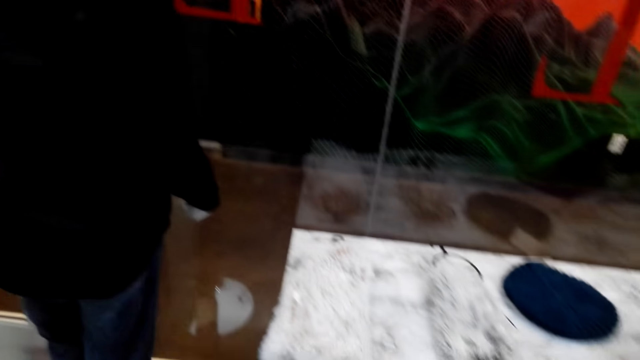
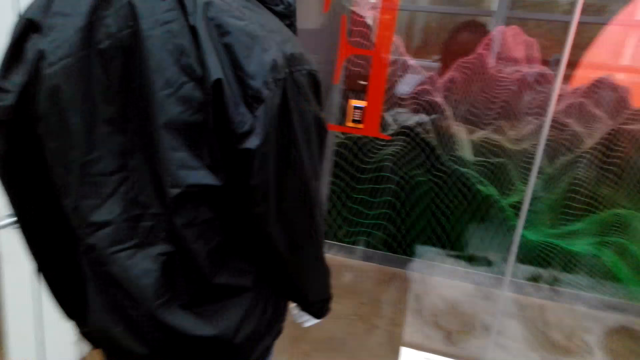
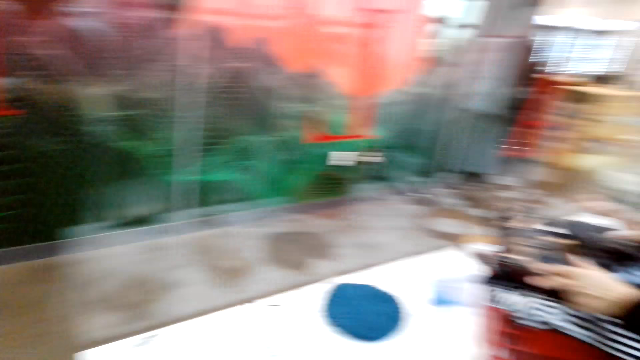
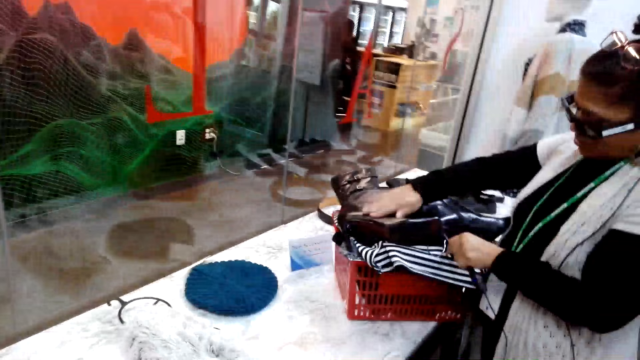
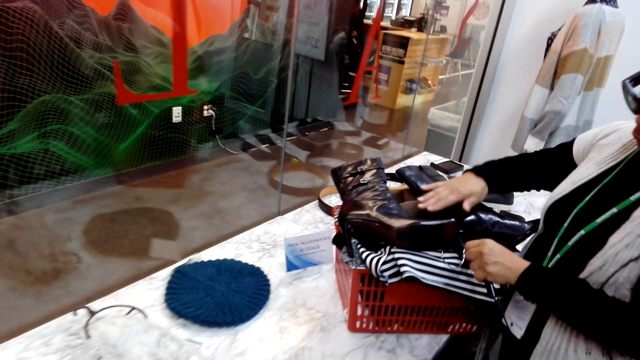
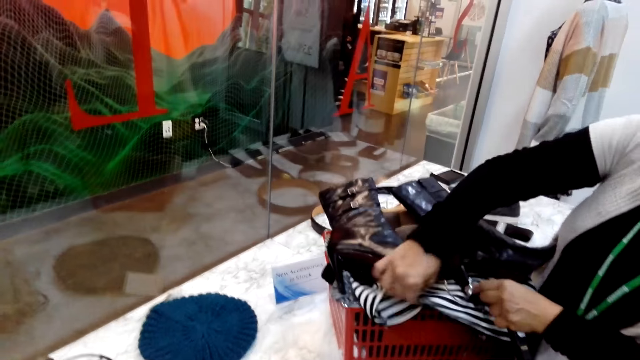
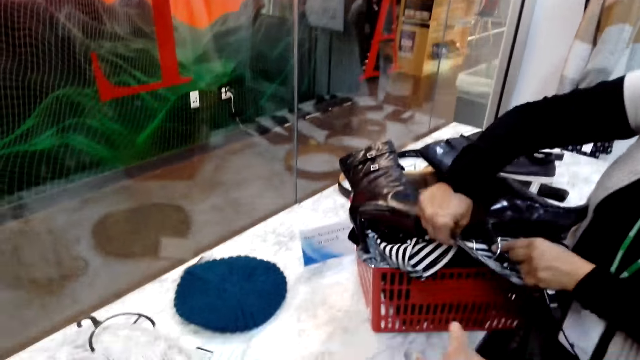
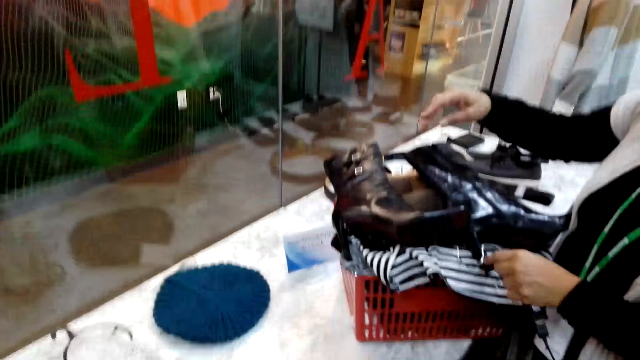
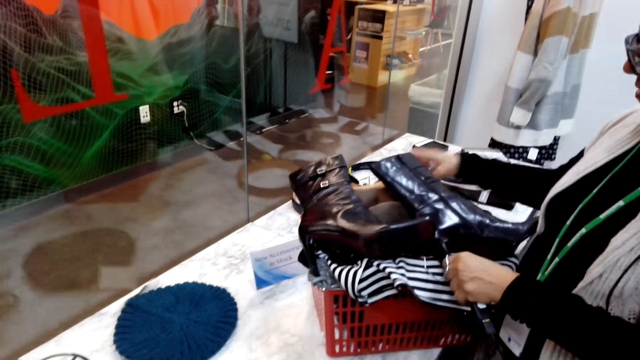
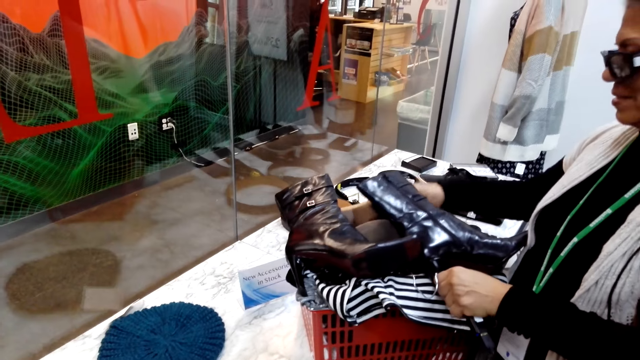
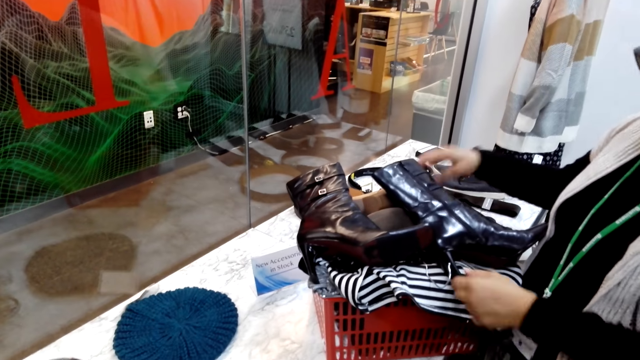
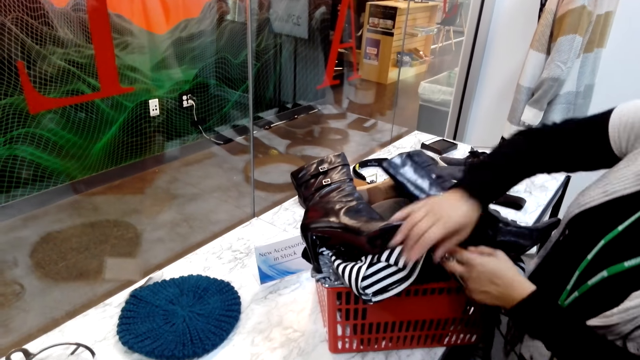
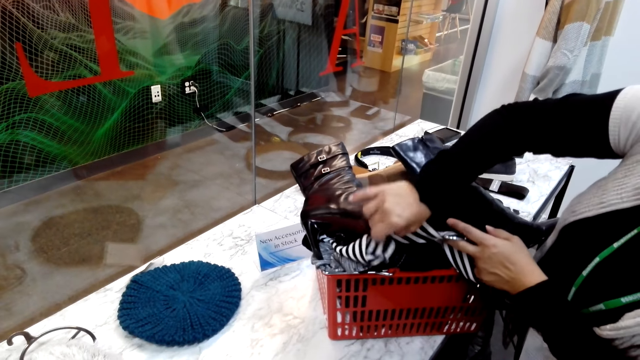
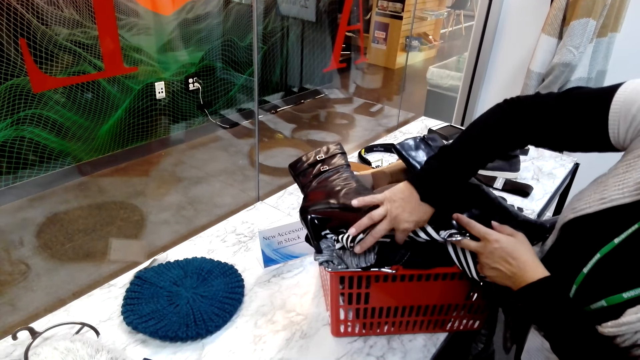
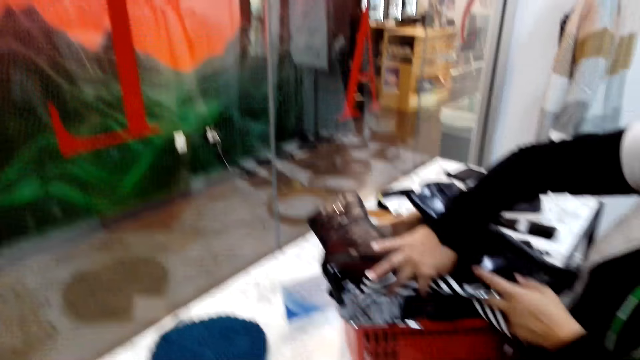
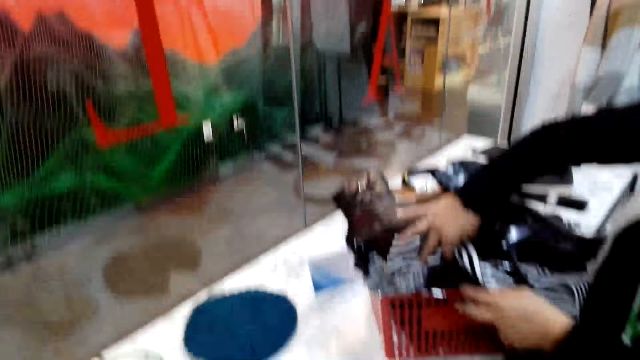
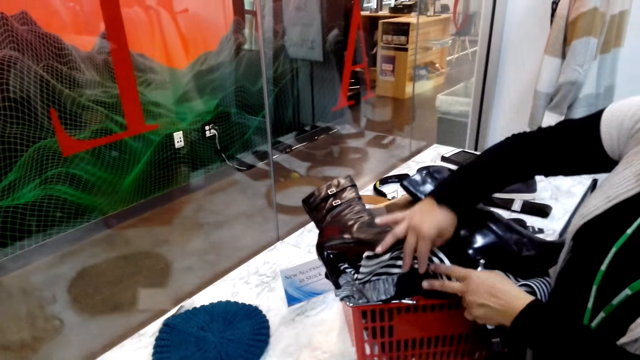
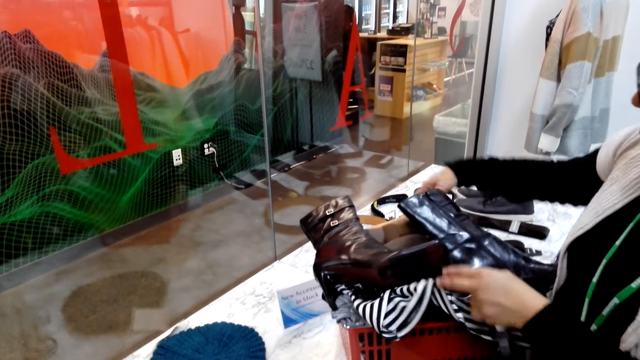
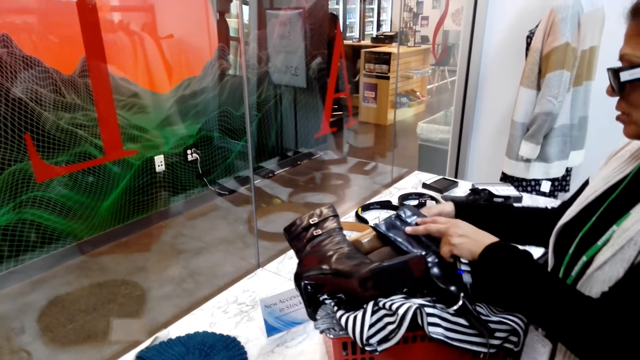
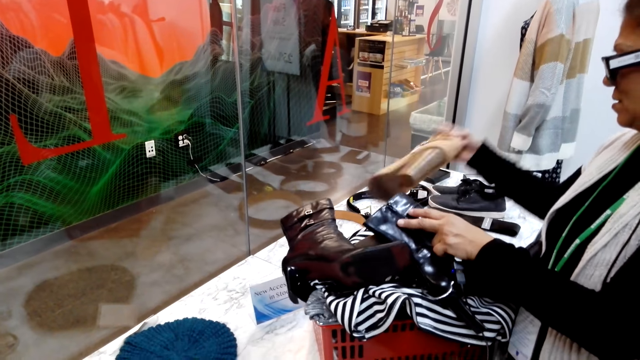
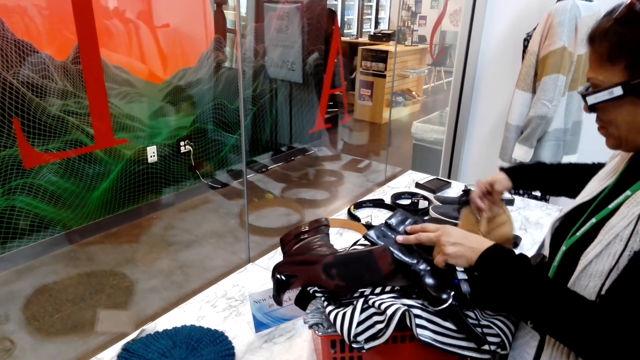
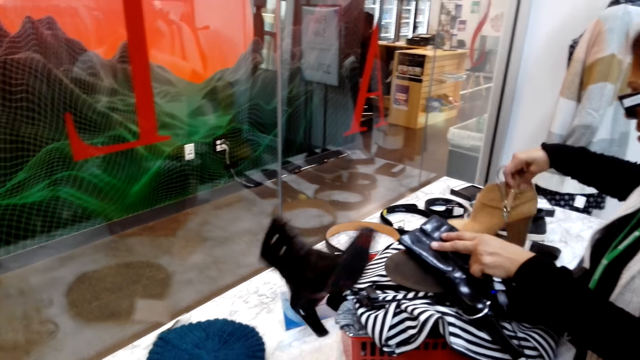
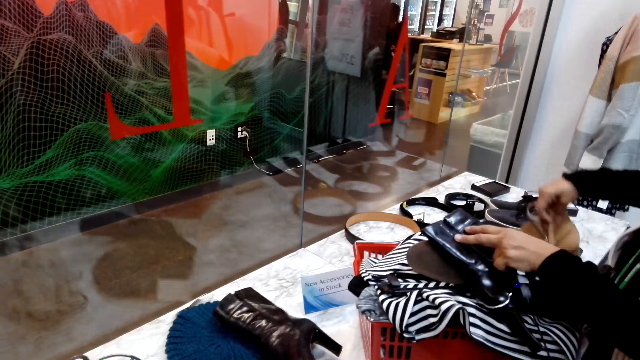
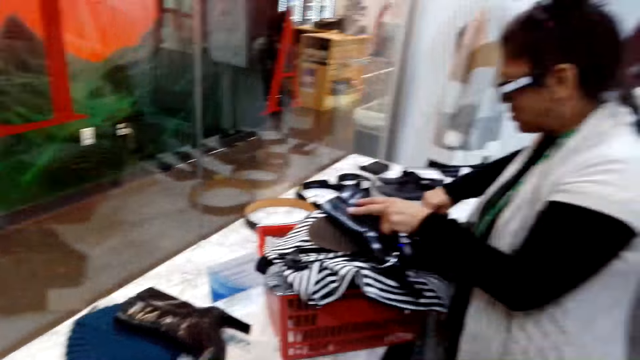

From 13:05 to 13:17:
The man holds shoes and organizes items in the shopping basket. The camera wearer turns to the side. The man holds shoes on a trolley.

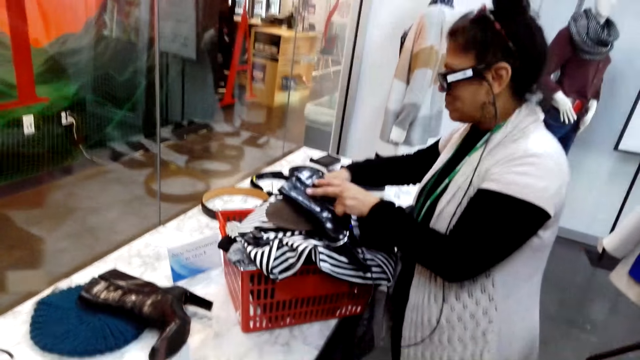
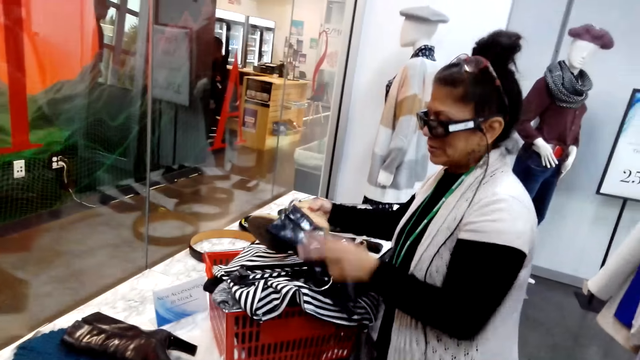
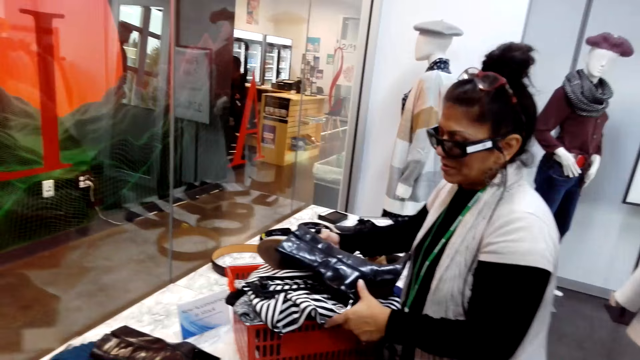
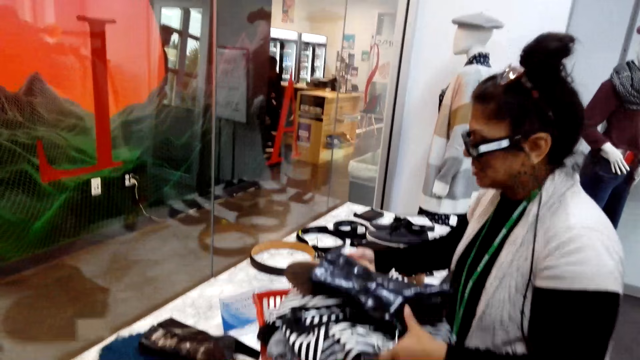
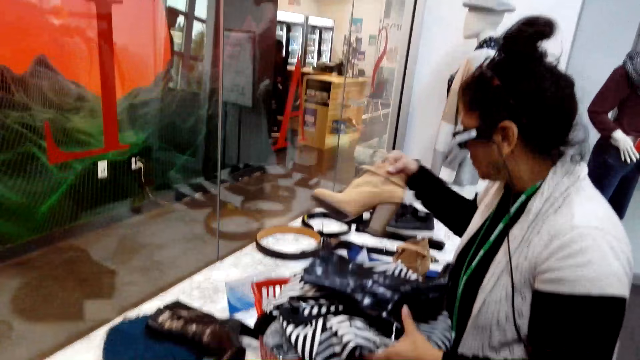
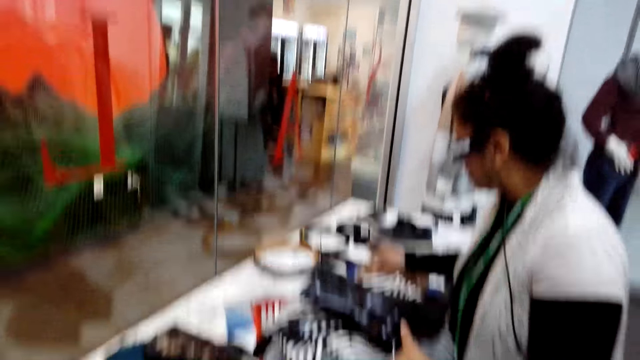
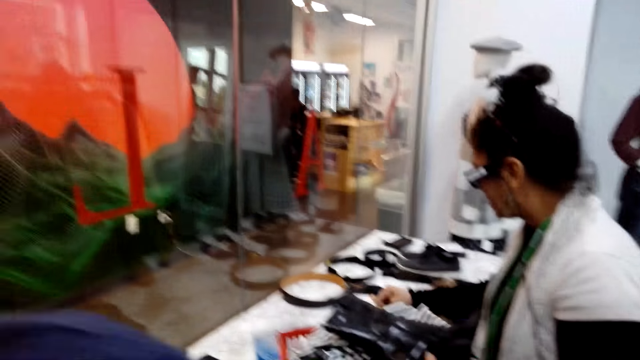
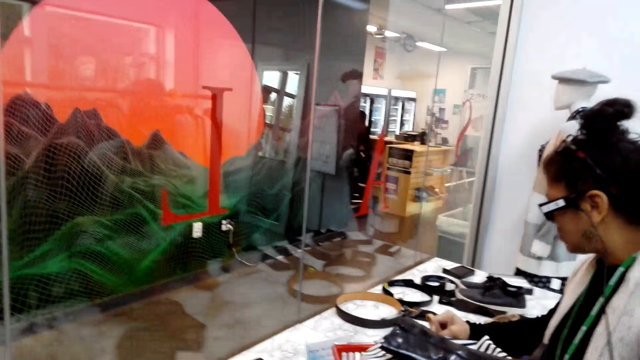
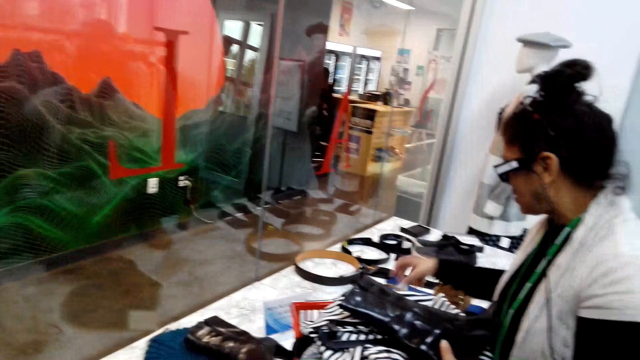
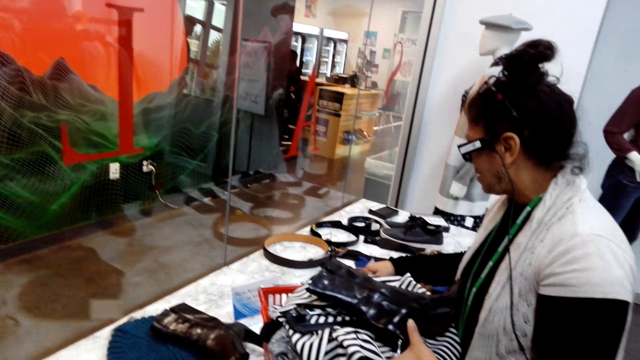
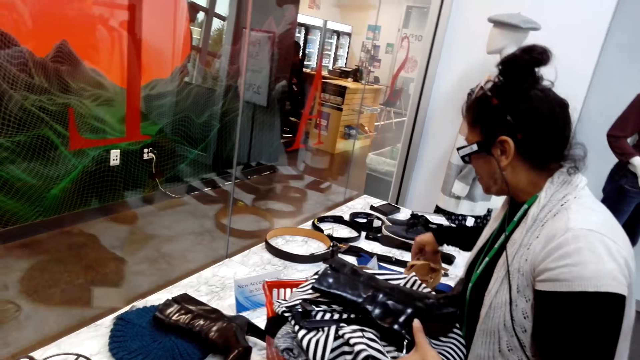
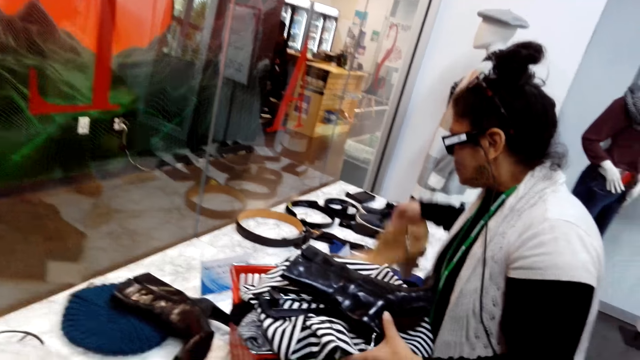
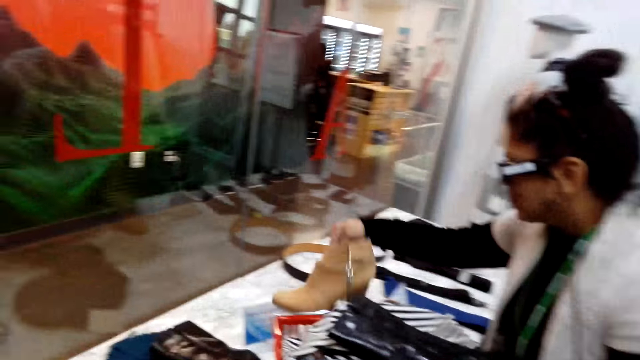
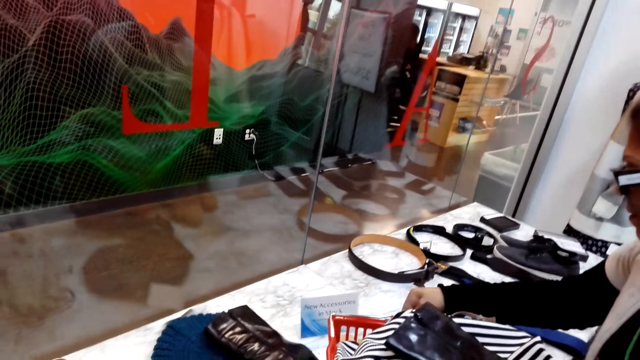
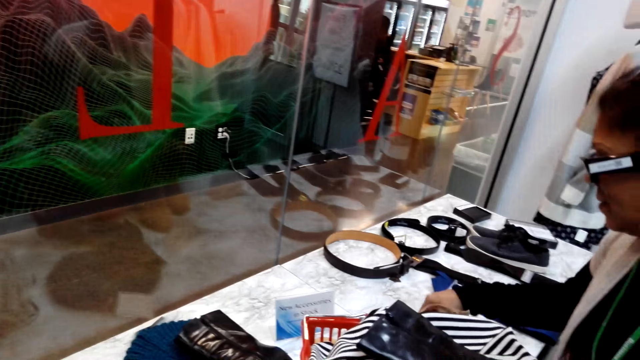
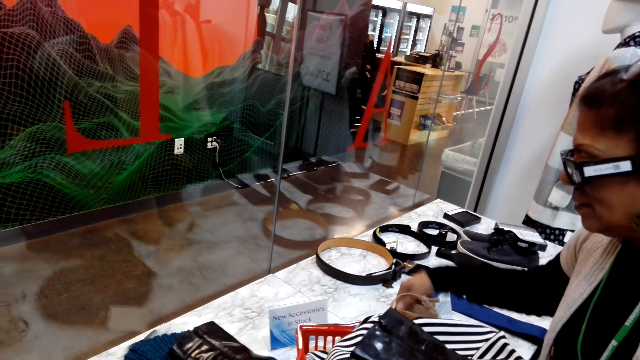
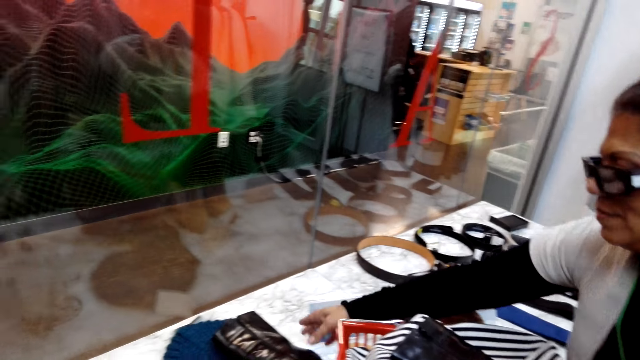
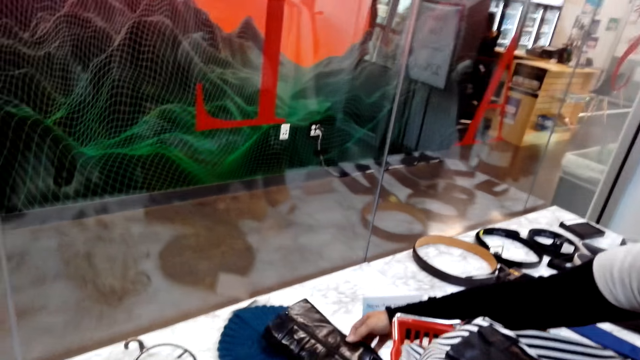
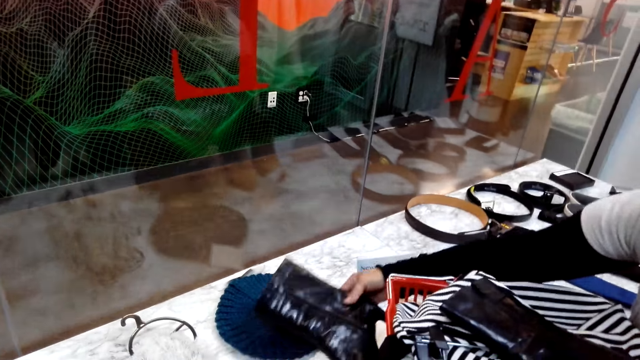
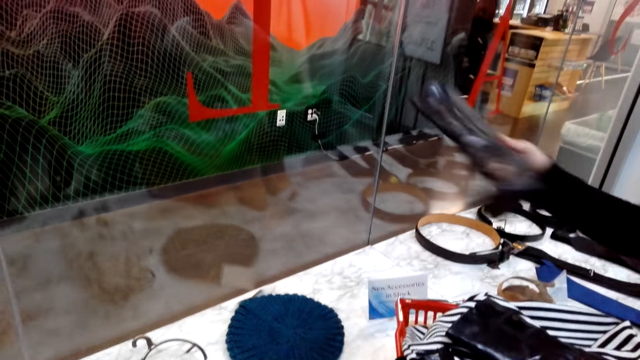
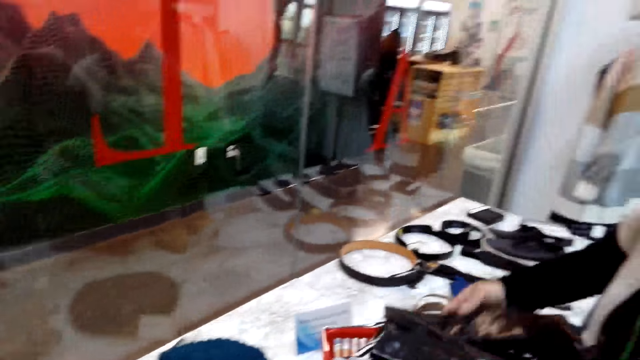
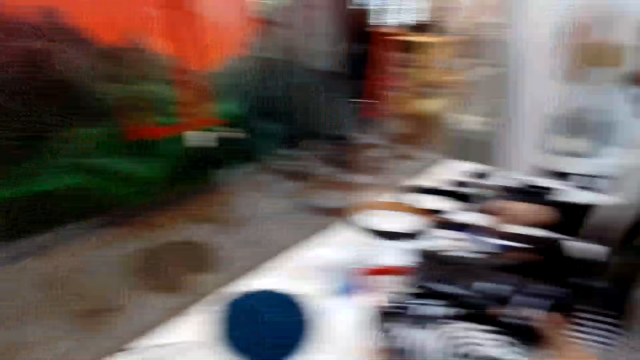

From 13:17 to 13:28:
The camera wearer turns to the side. The man holds shoes on the trolley. The camera wearer turns to the side. The man holds shoes on the trolley and puts shoes on the shopping basket.
